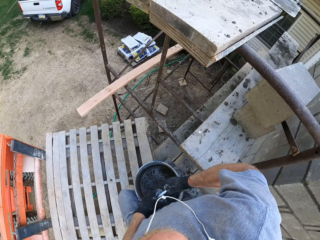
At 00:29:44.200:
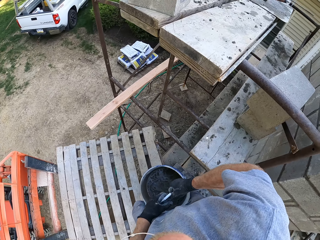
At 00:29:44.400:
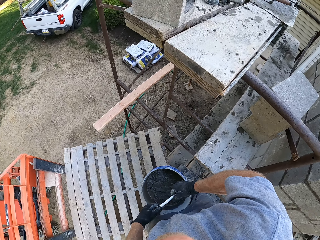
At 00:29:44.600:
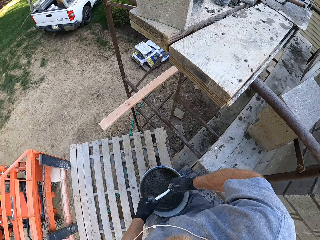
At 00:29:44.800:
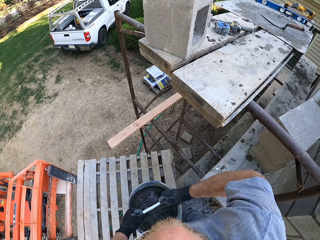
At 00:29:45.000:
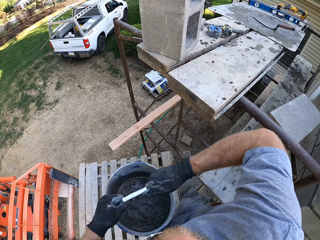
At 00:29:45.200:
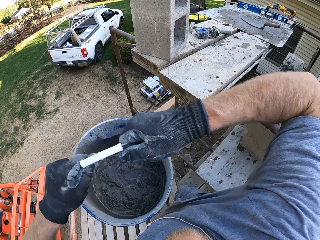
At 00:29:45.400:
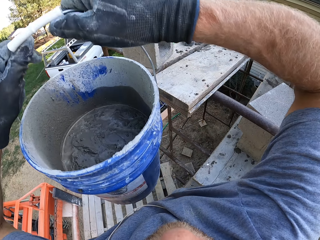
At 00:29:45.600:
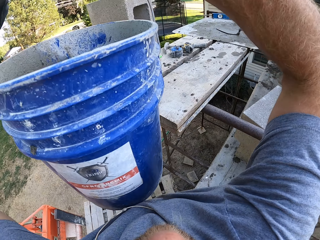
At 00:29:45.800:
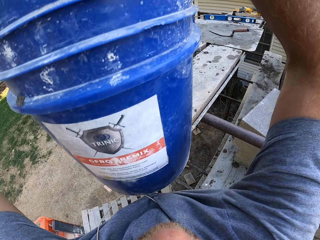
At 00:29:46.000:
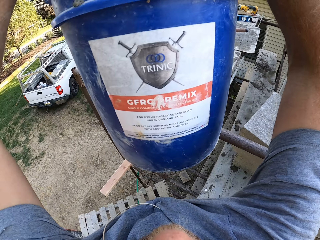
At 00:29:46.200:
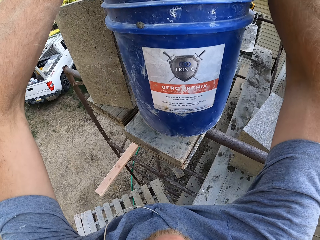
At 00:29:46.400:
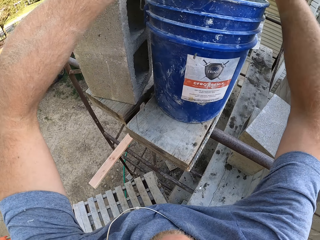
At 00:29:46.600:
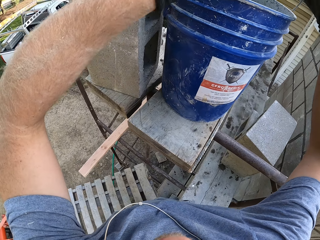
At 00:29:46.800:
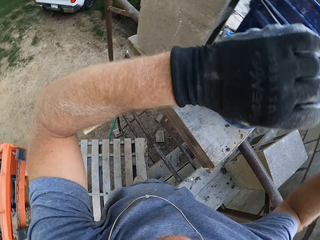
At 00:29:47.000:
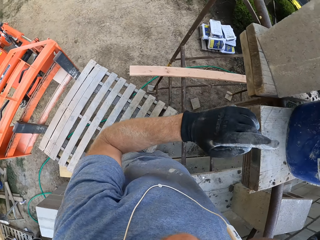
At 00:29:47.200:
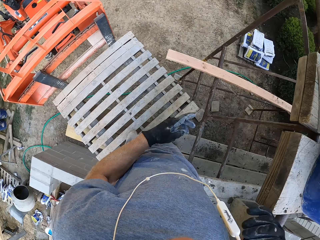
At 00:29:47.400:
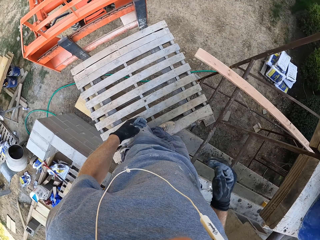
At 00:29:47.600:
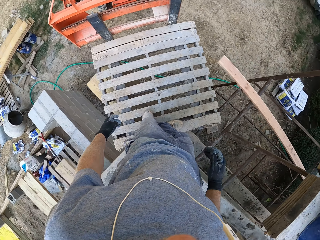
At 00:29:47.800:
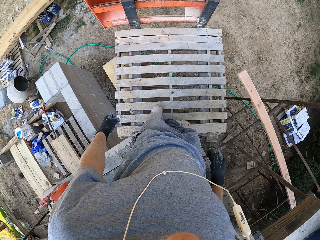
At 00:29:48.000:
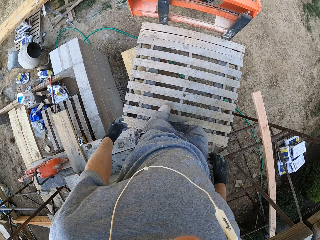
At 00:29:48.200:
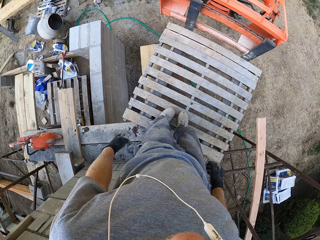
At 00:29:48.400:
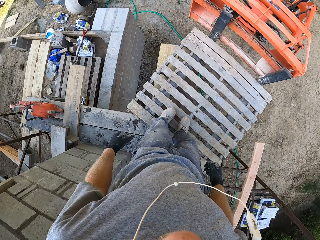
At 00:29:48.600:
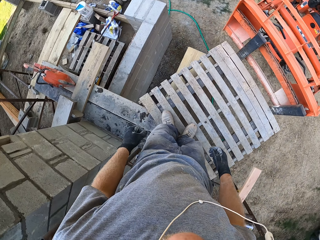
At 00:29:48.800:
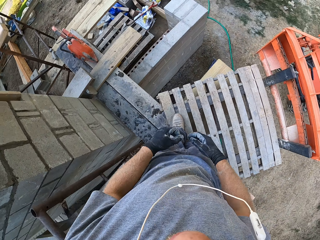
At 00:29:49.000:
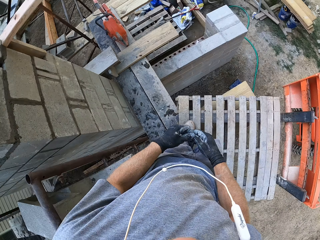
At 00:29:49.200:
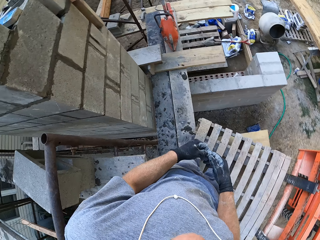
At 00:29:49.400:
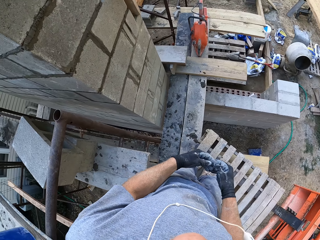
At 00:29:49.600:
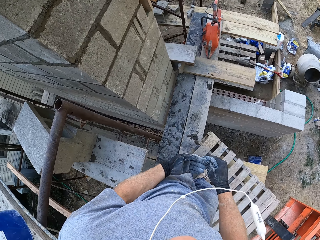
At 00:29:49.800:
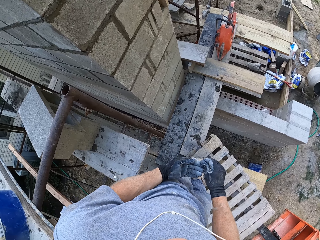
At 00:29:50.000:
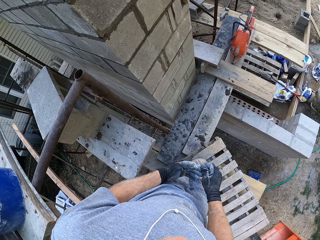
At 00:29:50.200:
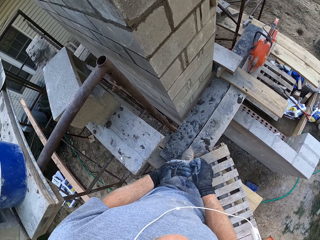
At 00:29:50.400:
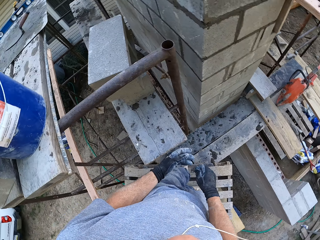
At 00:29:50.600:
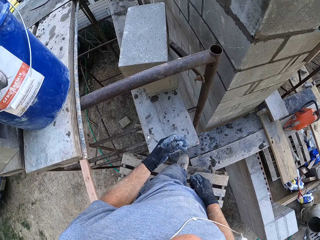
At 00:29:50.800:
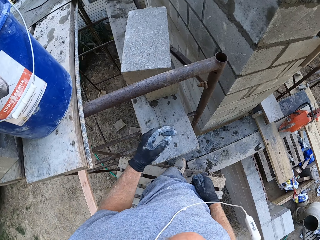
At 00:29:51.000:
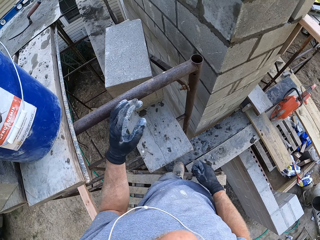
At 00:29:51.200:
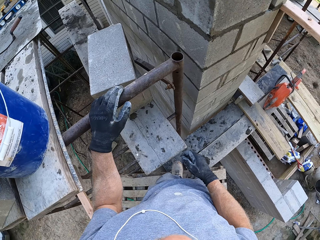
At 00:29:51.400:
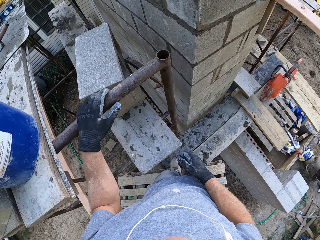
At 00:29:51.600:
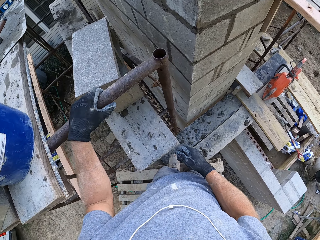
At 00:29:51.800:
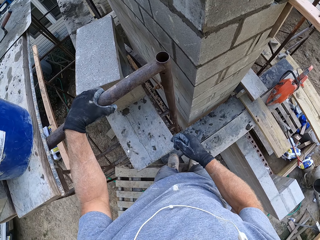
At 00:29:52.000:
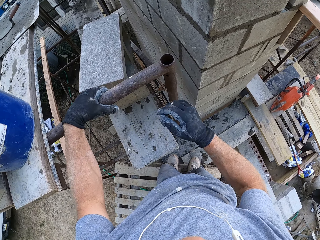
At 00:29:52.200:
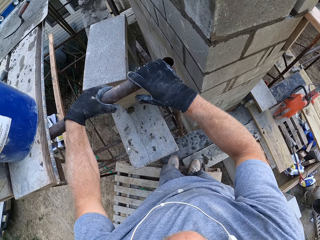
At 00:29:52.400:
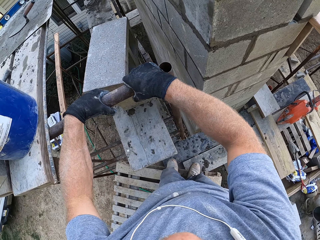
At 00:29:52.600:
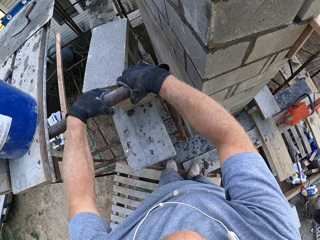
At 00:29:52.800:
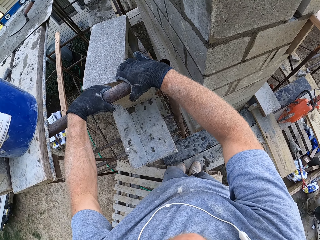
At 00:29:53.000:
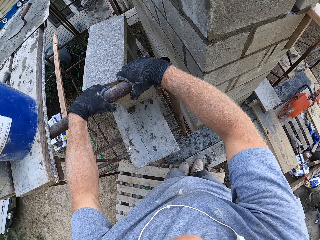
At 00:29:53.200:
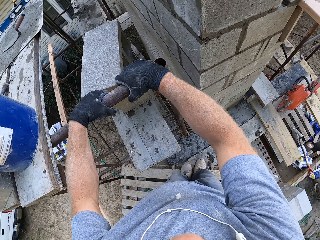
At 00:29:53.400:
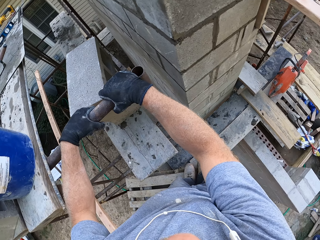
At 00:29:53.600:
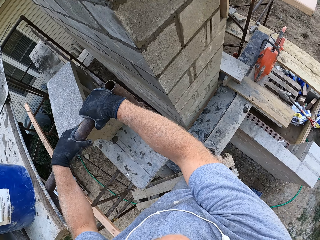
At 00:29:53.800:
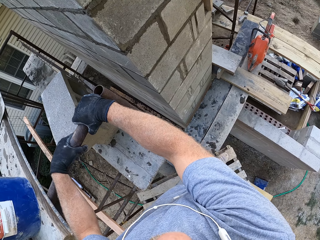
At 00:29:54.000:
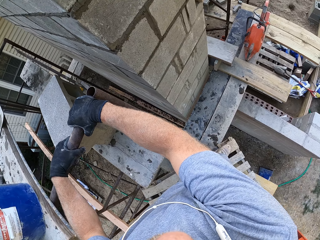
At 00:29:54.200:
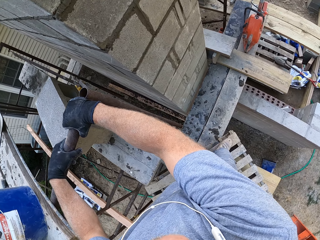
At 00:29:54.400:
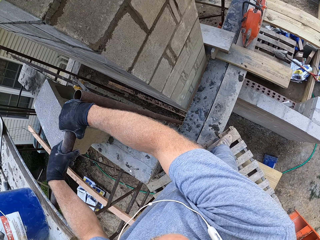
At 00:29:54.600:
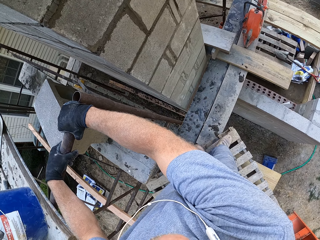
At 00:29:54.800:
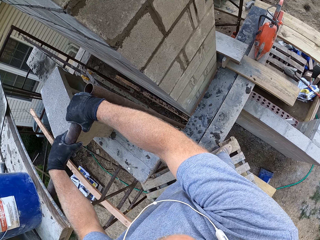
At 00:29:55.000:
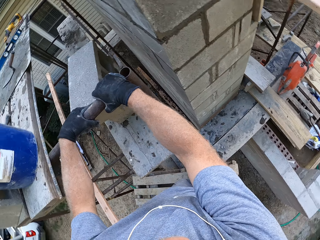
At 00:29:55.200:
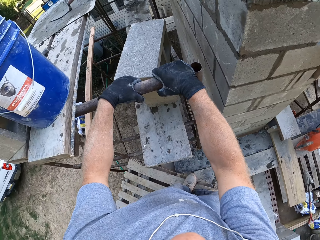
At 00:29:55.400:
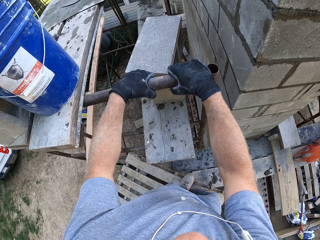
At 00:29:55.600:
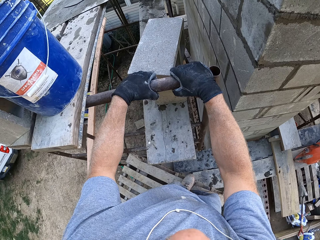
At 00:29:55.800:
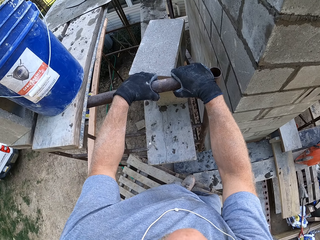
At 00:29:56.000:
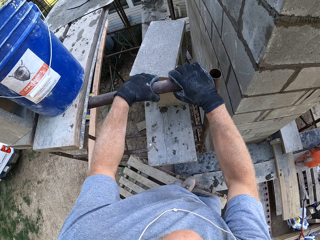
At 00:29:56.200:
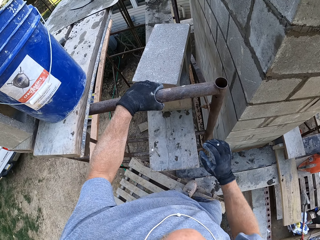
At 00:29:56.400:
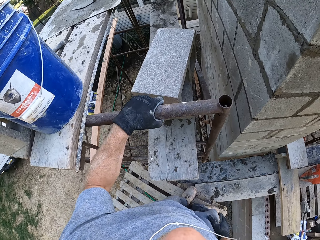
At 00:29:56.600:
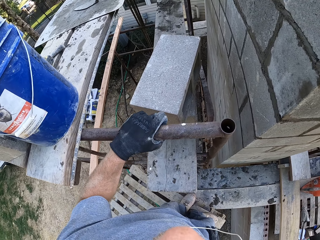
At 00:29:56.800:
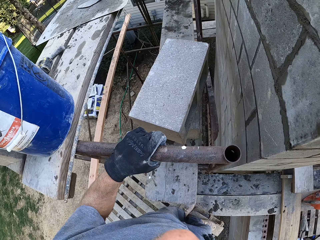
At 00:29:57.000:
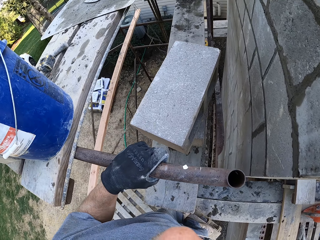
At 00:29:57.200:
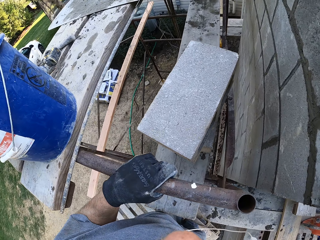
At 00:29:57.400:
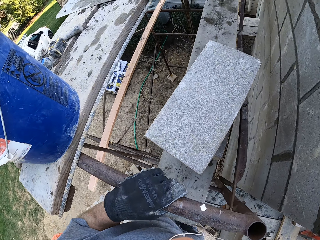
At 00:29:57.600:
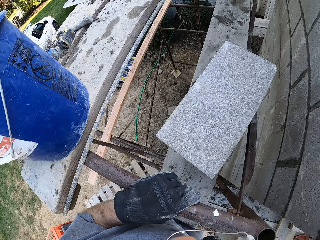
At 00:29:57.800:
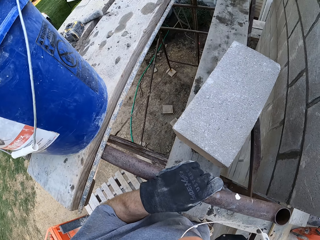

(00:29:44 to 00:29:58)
The camera wearer steps on the wood. They carry the bucket. They place the bucket on the wooden table. They look around the building. They look around the building again. They hold the metal. They look around.

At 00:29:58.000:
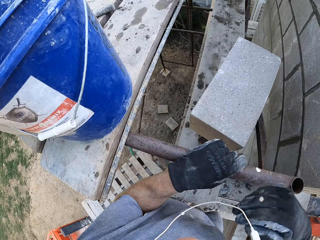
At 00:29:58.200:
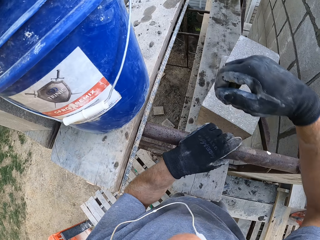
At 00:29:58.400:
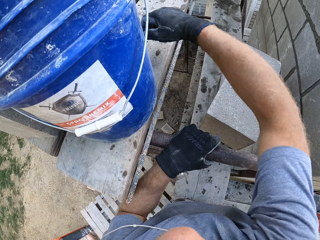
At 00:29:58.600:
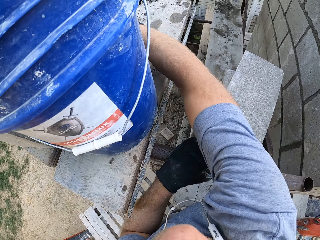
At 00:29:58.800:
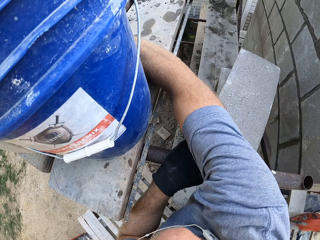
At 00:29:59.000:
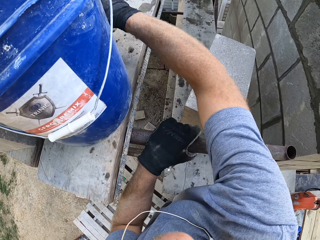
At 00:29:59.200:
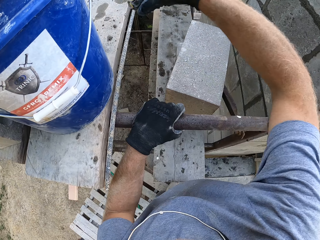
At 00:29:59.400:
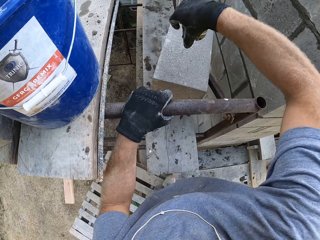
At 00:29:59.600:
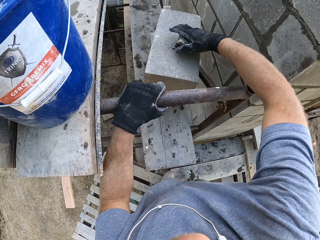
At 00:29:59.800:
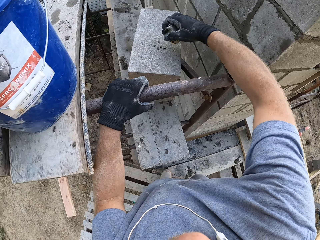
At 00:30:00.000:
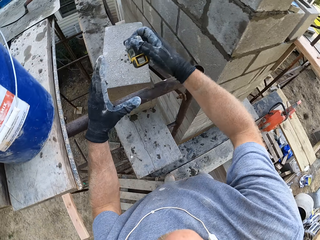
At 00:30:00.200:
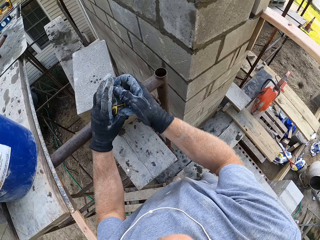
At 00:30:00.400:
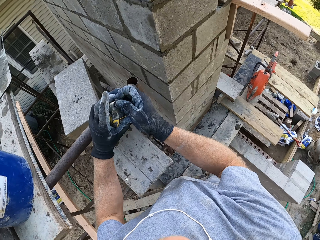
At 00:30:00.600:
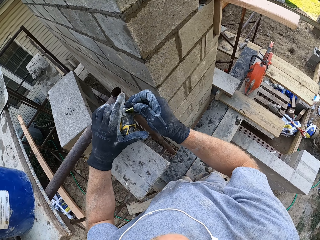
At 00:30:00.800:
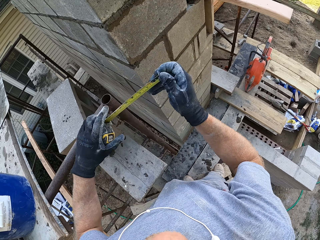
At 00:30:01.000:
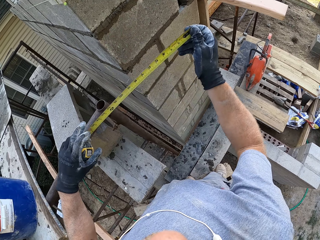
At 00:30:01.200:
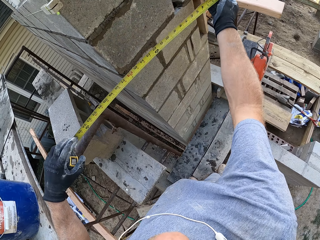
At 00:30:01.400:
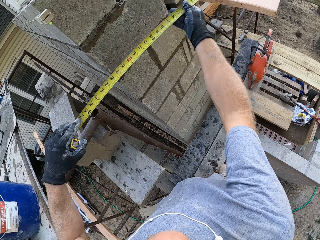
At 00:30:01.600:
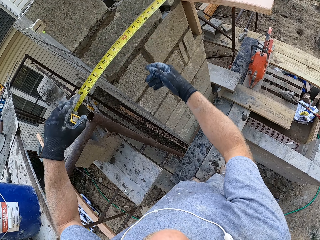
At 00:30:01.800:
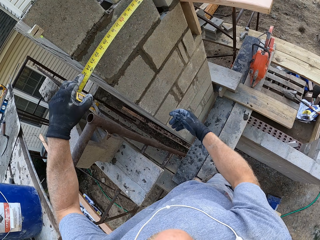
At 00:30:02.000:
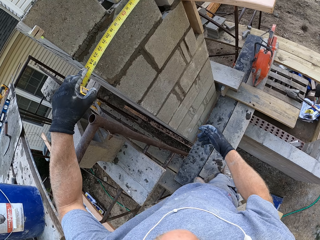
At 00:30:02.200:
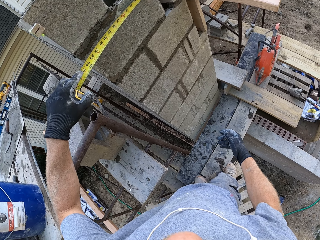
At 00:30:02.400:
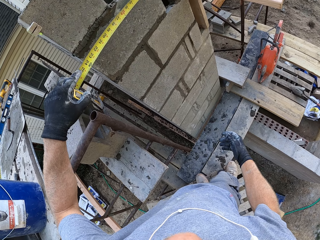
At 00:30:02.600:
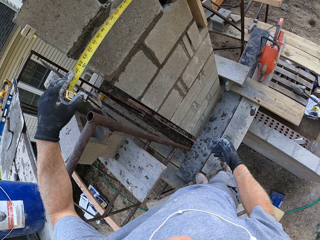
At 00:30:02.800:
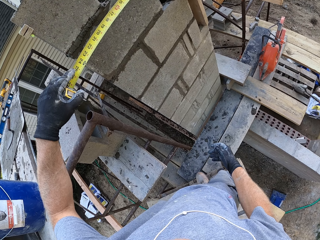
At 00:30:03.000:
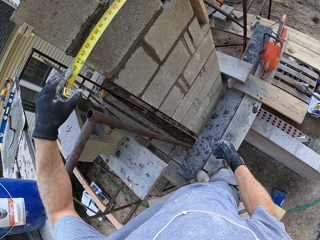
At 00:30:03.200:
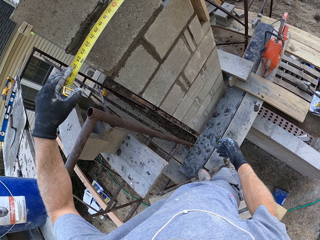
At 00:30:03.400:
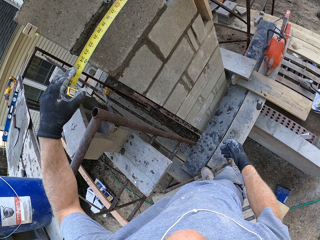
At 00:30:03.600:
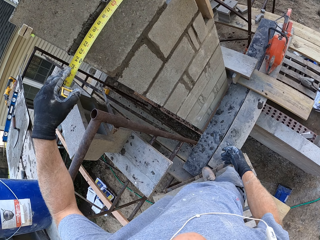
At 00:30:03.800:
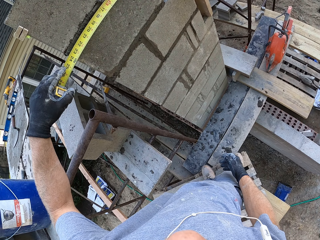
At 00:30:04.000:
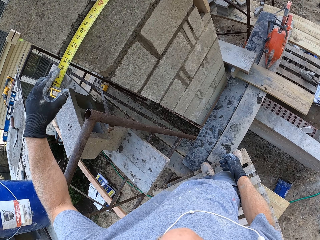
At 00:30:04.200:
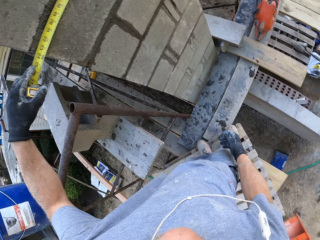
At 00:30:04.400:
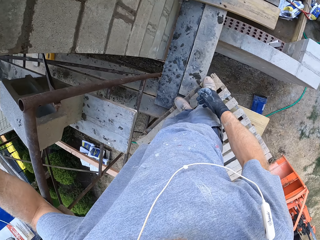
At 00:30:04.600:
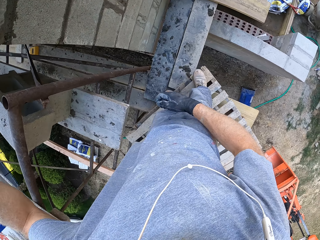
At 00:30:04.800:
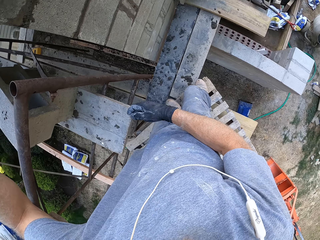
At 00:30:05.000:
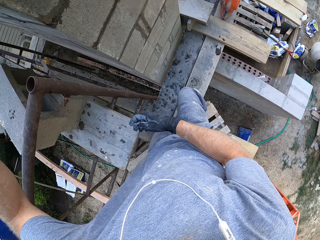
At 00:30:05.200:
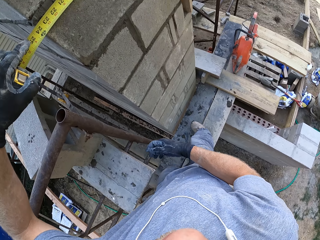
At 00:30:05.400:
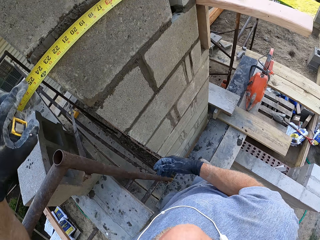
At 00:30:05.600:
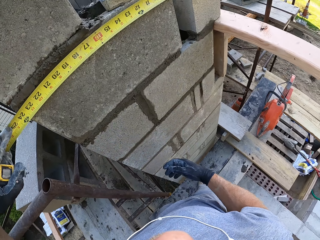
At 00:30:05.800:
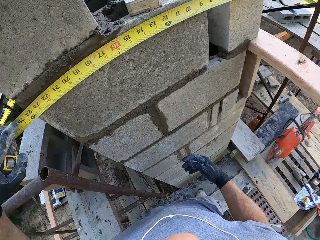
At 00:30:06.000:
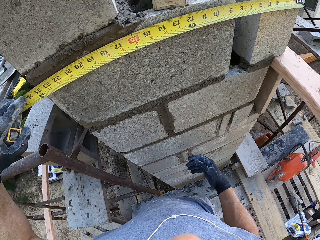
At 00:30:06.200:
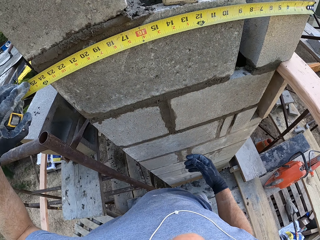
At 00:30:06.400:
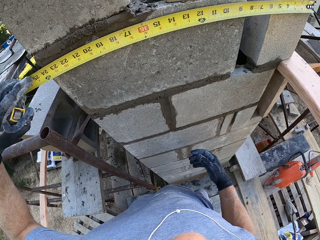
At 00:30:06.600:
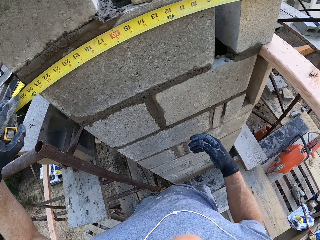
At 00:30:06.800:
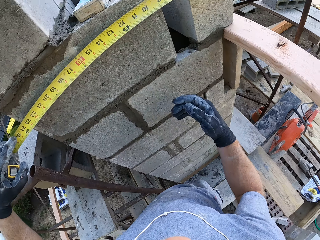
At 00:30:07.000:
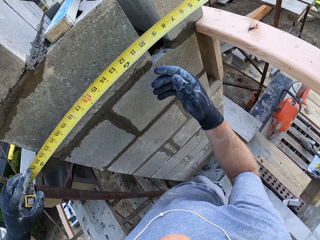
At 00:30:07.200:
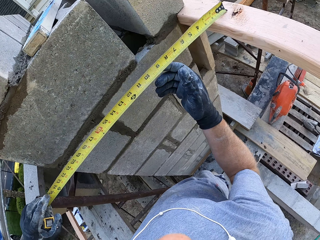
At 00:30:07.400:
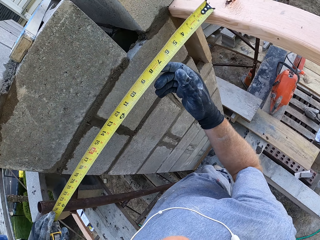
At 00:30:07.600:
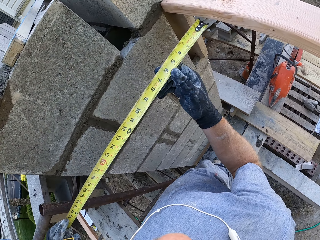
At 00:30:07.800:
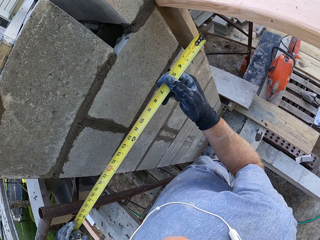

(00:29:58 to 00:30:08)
The camera wearer picks a tape measure. They put the tape measure. They measure the brick. They measure the building.
